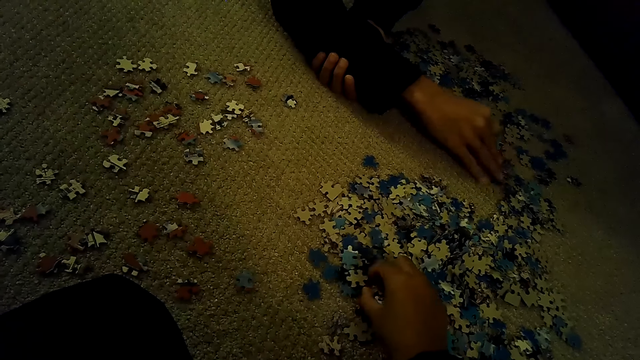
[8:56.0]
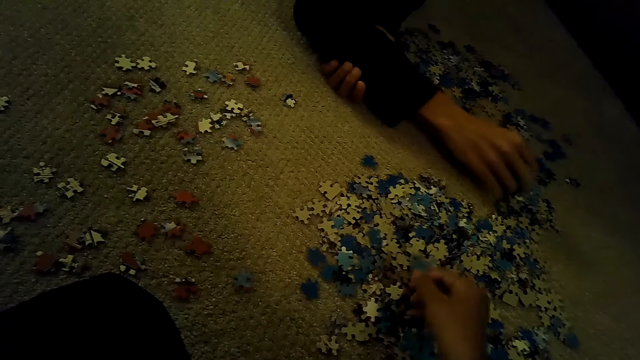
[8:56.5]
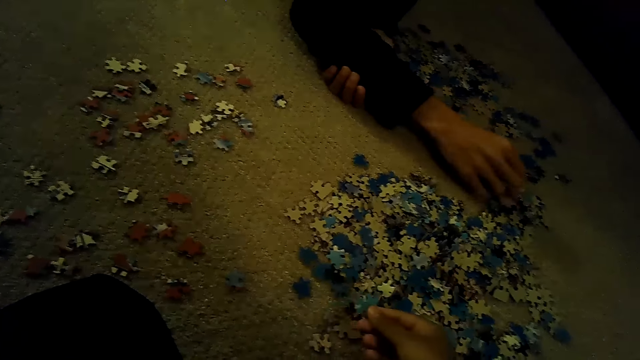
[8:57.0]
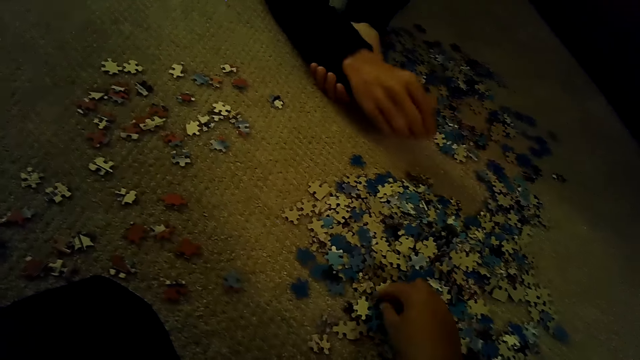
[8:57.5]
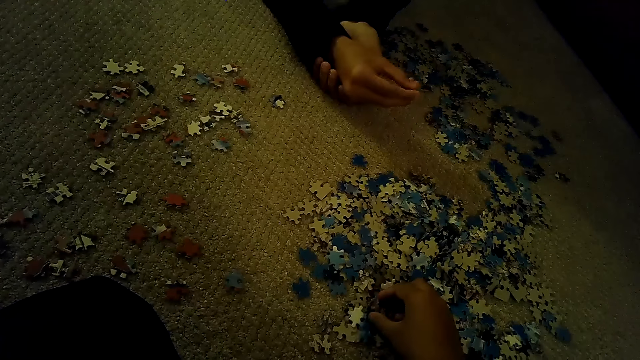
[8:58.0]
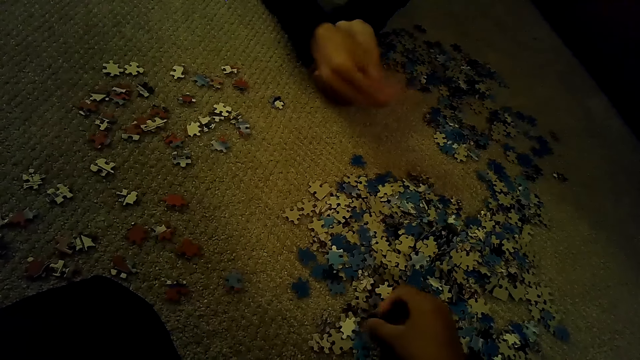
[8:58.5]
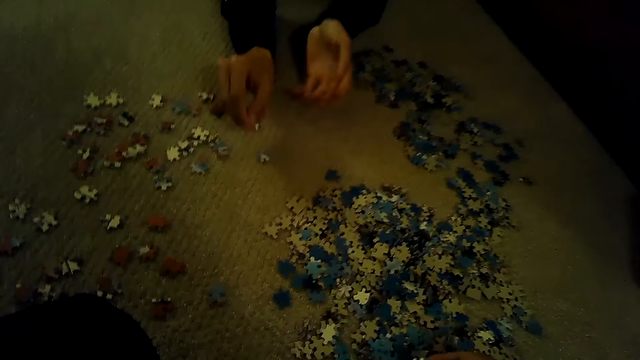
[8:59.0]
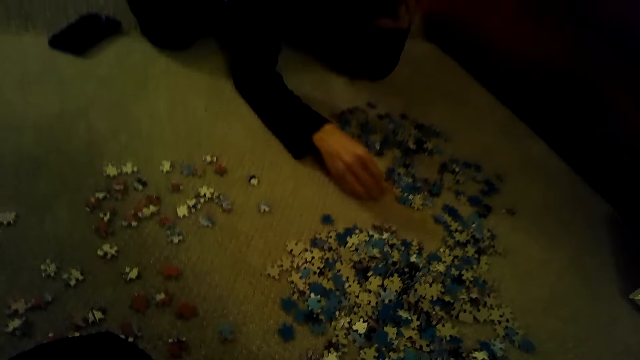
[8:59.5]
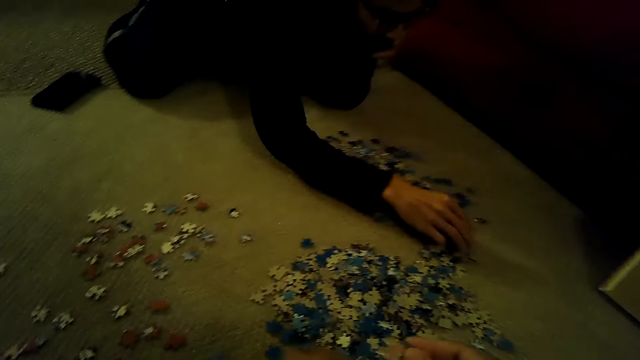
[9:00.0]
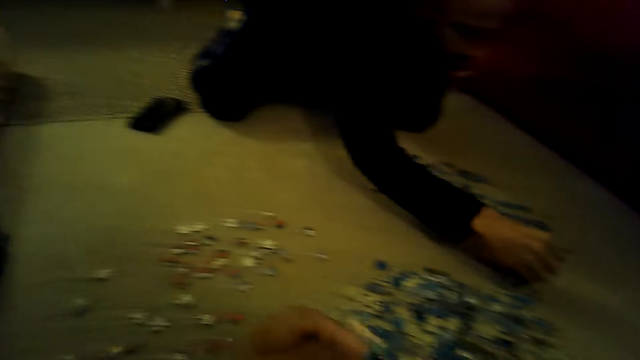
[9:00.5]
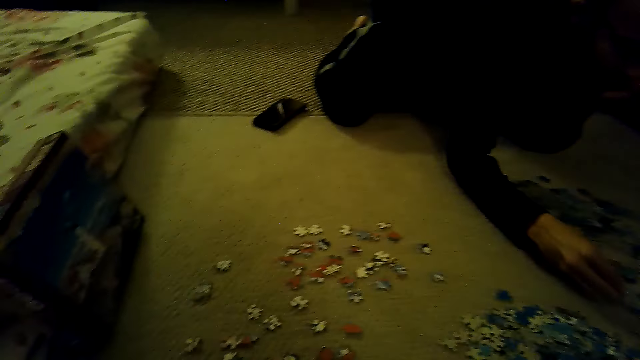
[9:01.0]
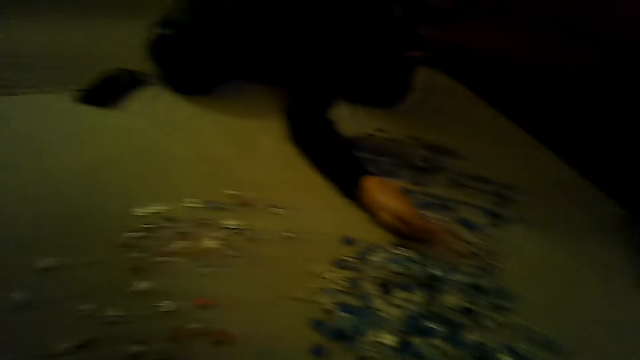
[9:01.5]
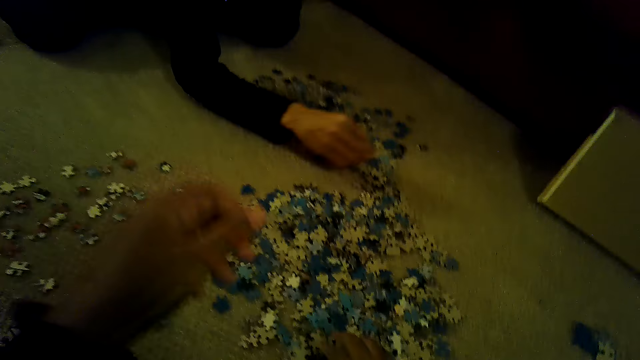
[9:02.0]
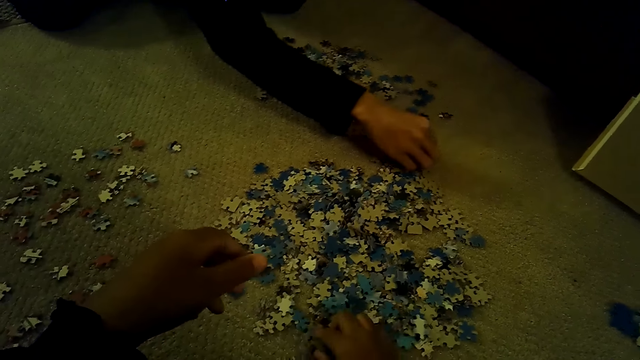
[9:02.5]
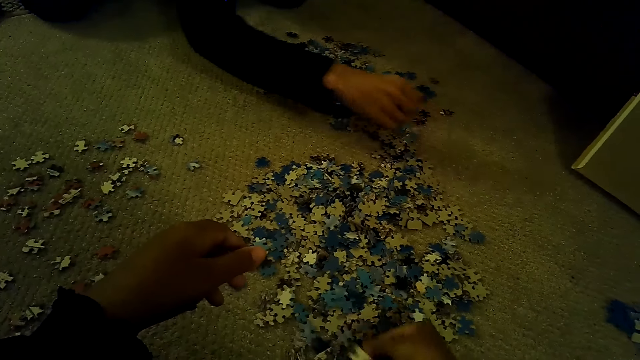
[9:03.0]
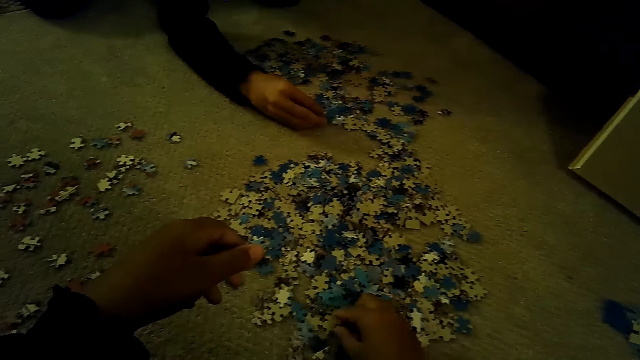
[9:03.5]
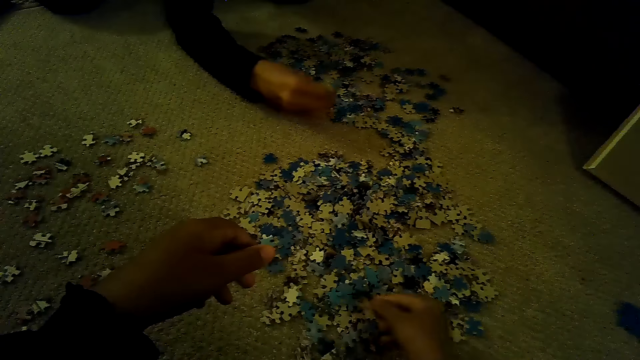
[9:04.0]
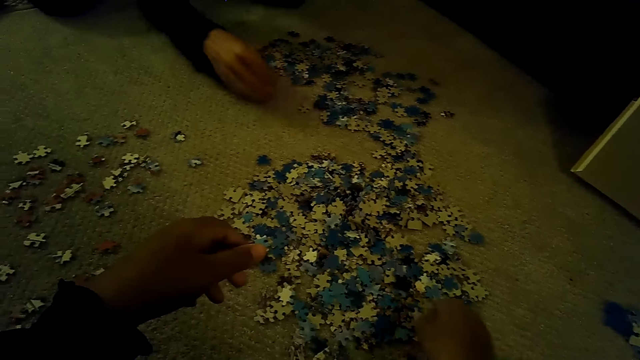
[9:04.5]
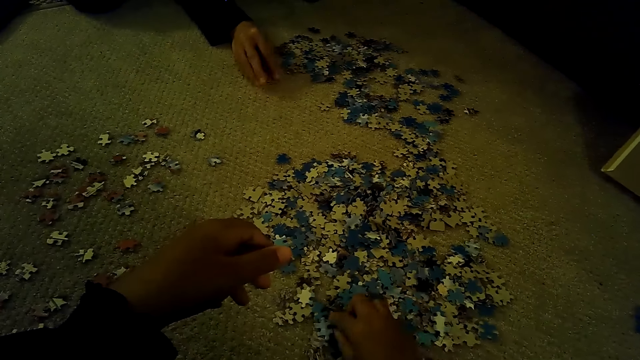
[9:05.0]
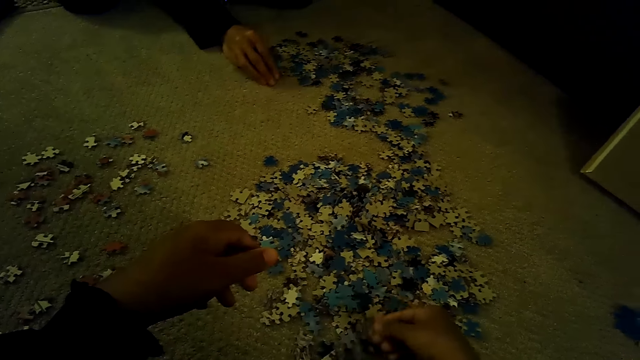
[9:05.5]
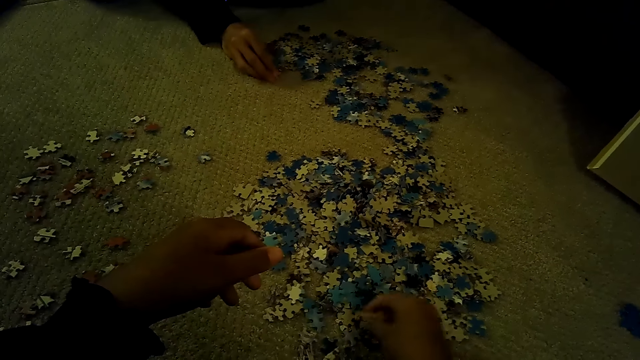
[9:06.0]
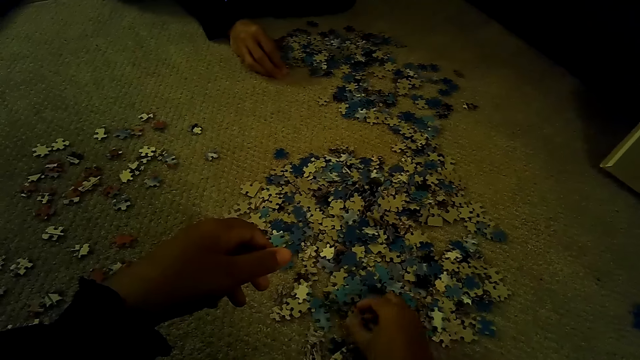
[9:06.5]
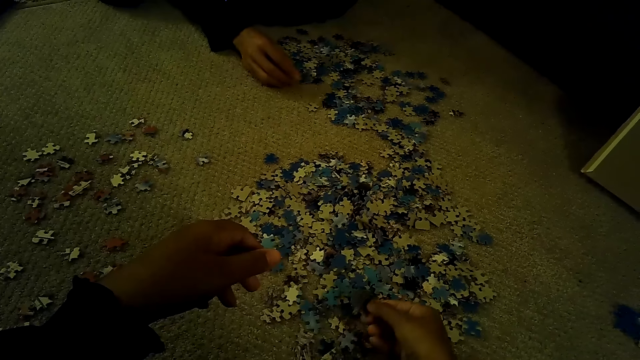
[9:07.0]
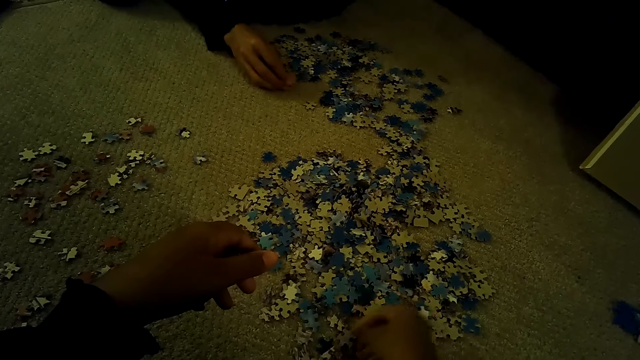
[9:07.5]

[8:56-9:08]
A man plays a jigsaw puzzle. The camera wearer plays the jigsaw puzzle.

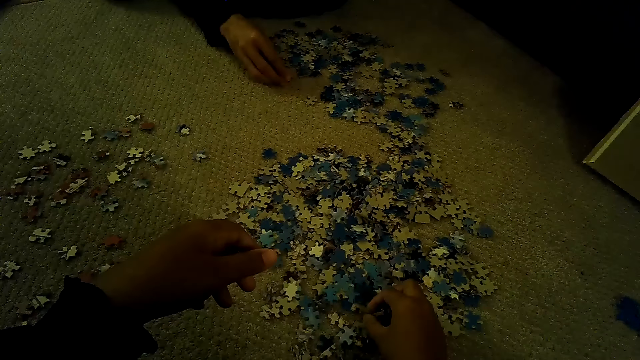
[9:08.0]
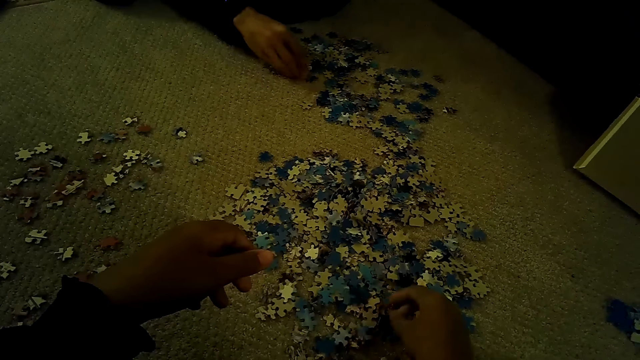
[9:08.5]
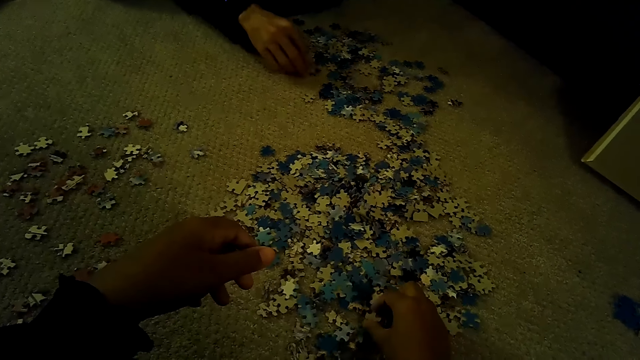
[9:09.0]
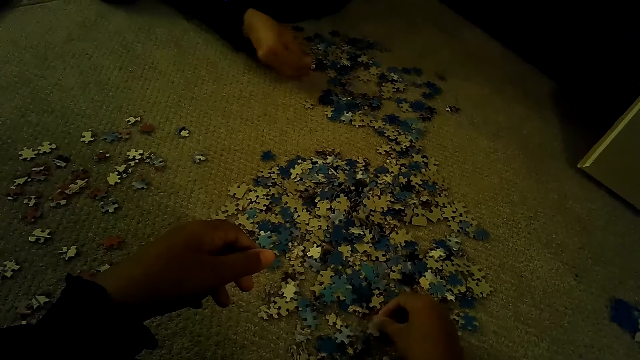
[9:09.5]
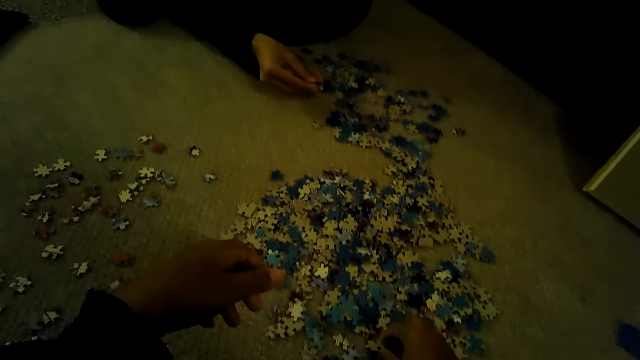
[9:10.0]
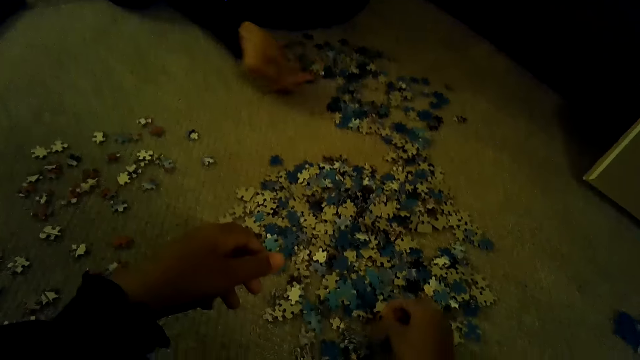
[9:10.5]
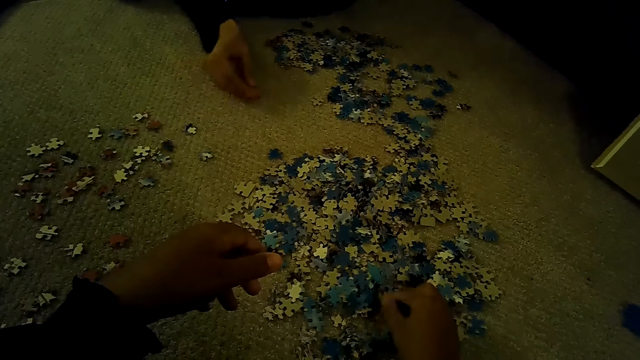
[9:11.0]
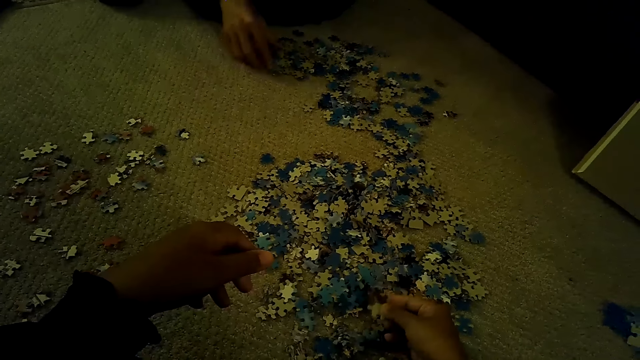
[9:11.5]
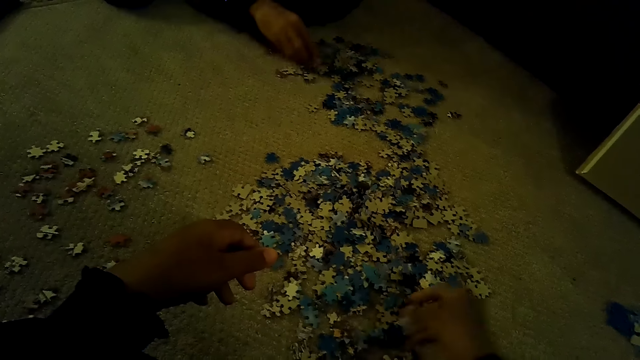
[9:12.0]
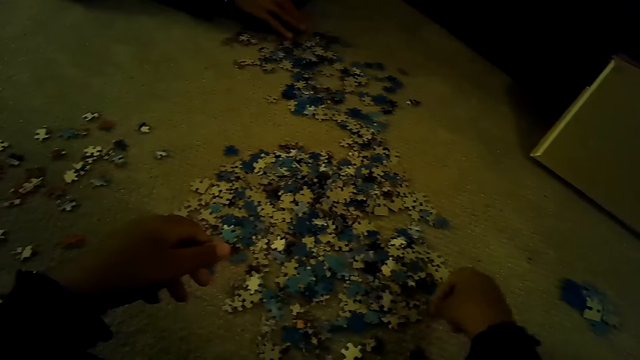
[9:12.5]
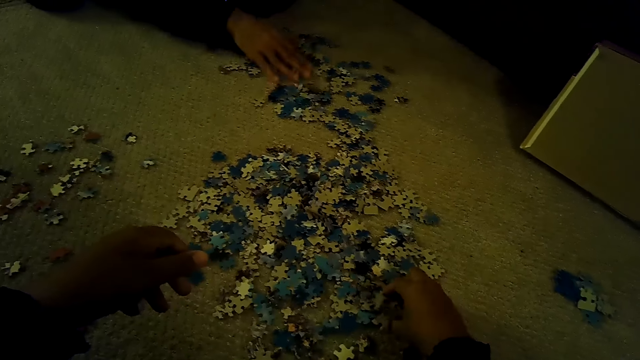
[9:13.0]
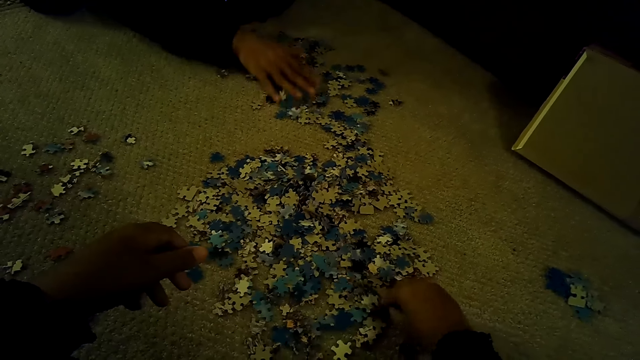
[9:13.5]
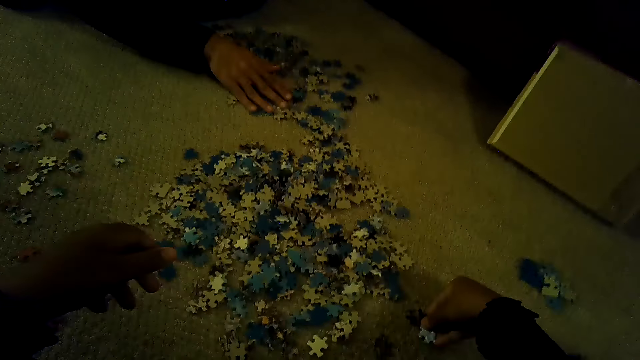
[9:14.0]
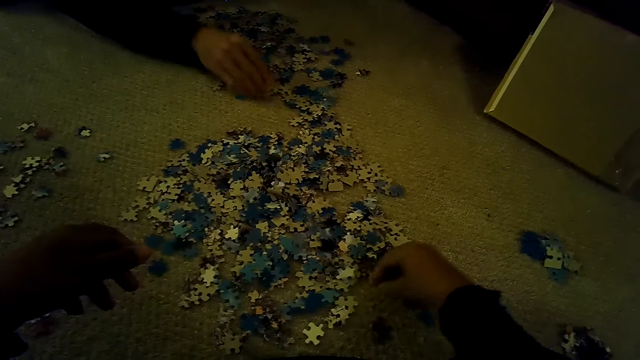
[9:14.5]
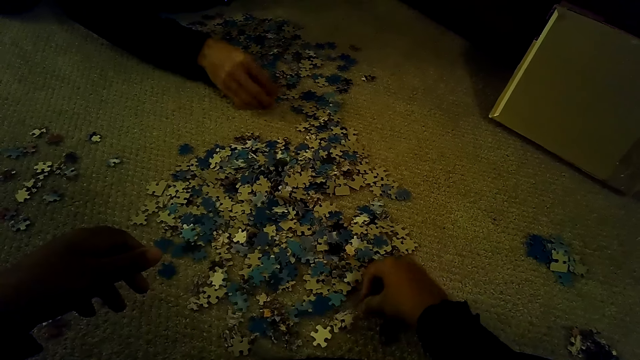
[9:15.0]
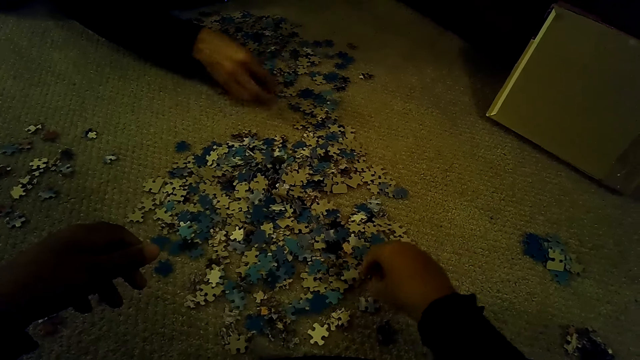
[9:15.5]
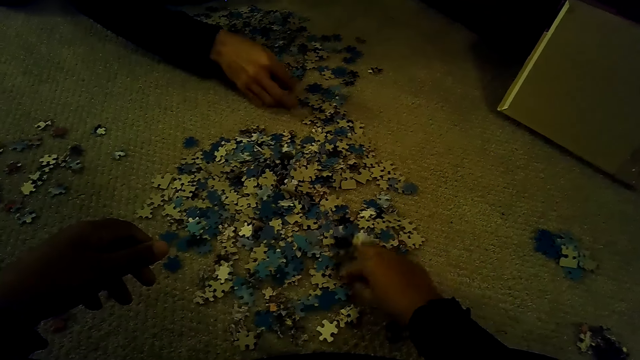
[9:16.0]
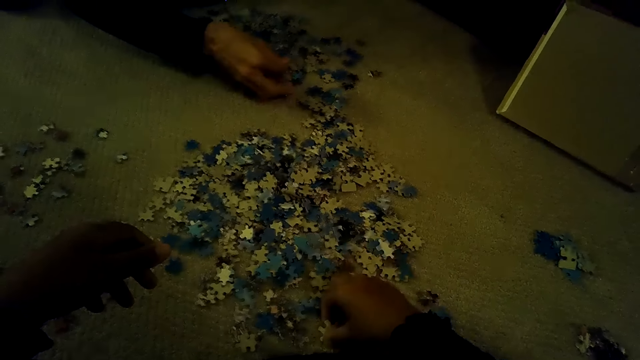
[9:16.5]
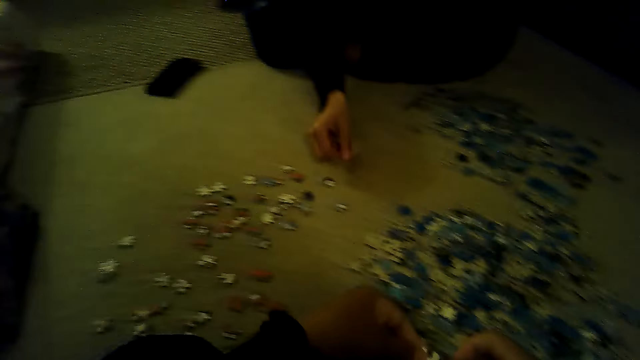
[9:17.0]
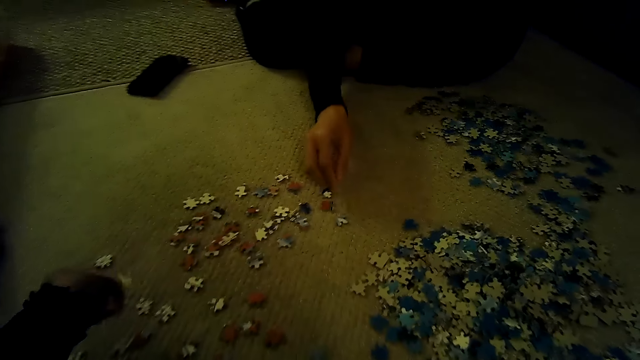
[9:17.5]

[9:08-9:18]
The camera wearer plays a jigsaw puzzle game.
